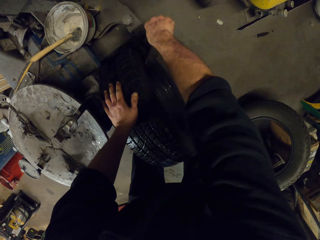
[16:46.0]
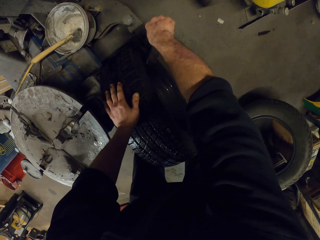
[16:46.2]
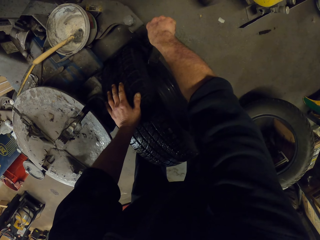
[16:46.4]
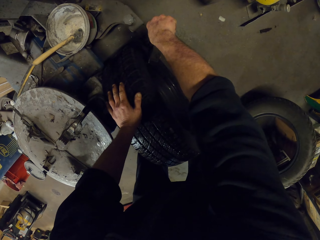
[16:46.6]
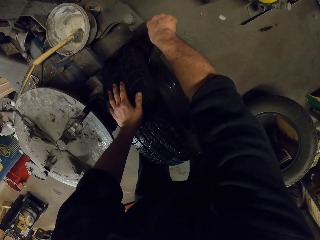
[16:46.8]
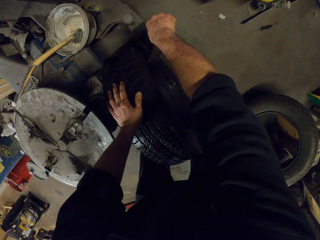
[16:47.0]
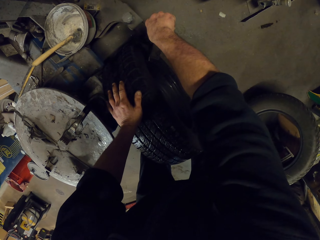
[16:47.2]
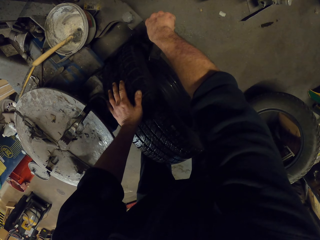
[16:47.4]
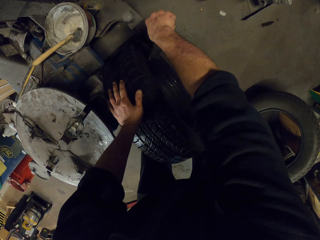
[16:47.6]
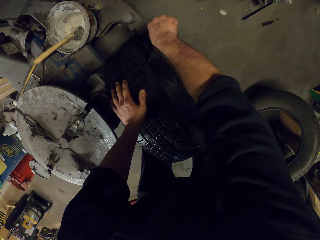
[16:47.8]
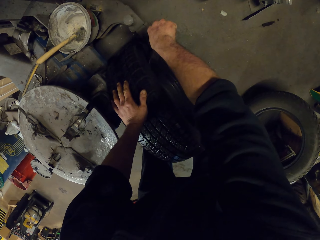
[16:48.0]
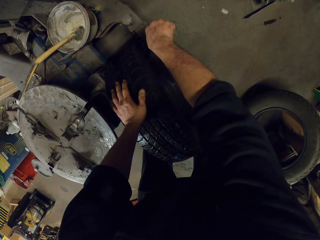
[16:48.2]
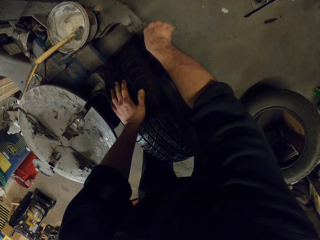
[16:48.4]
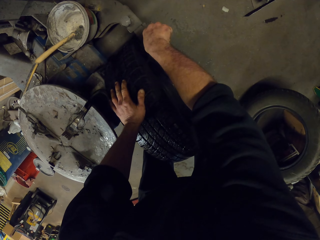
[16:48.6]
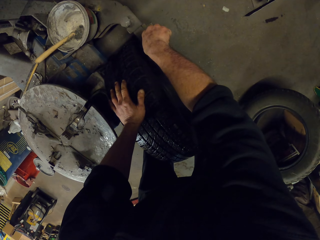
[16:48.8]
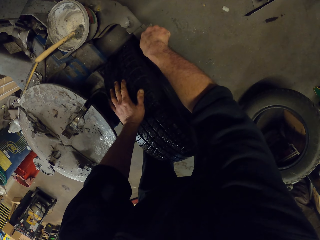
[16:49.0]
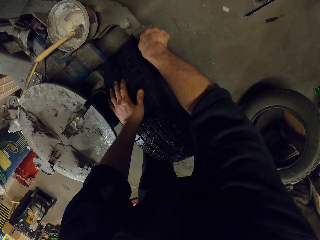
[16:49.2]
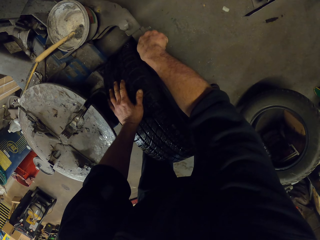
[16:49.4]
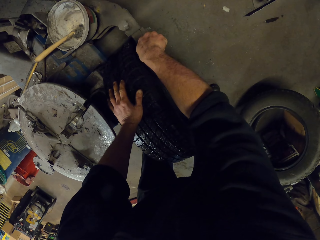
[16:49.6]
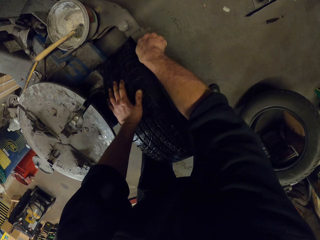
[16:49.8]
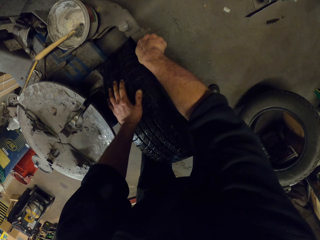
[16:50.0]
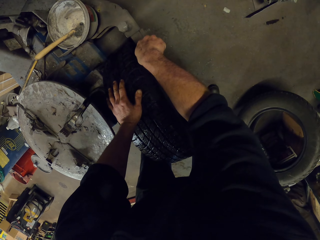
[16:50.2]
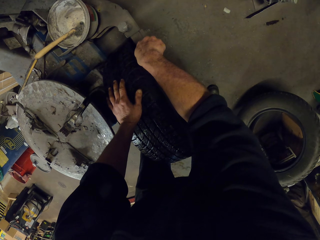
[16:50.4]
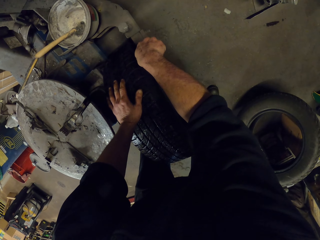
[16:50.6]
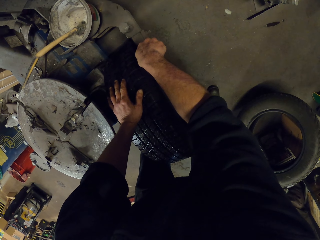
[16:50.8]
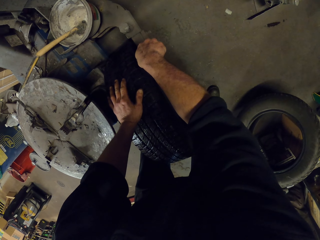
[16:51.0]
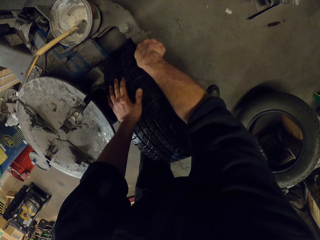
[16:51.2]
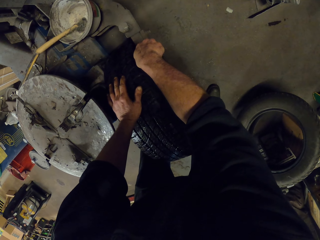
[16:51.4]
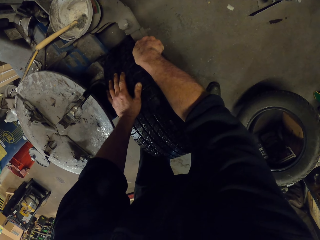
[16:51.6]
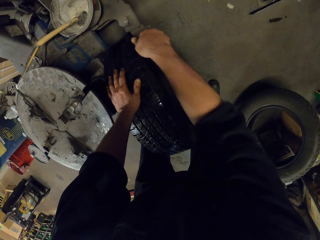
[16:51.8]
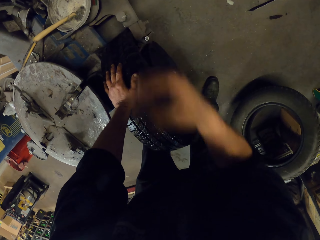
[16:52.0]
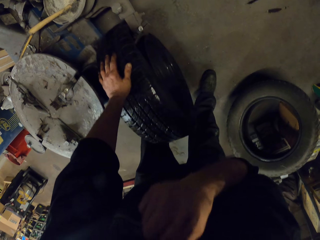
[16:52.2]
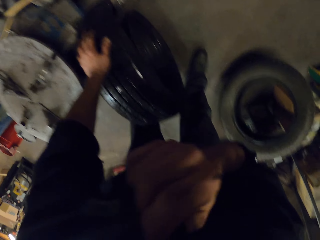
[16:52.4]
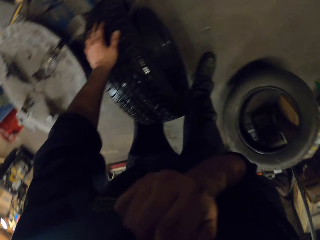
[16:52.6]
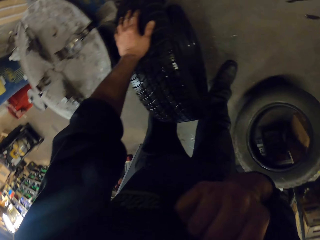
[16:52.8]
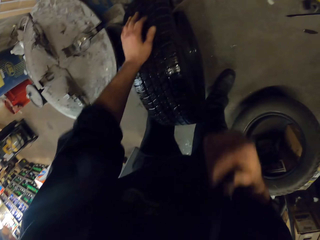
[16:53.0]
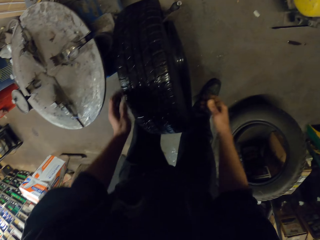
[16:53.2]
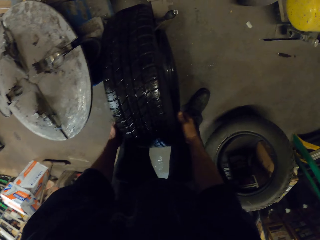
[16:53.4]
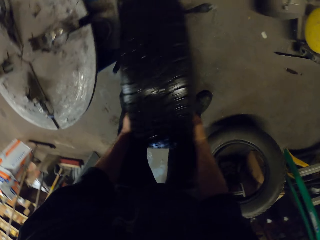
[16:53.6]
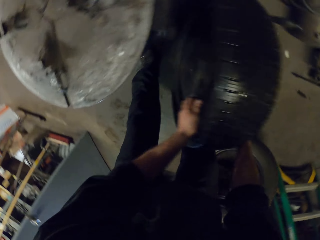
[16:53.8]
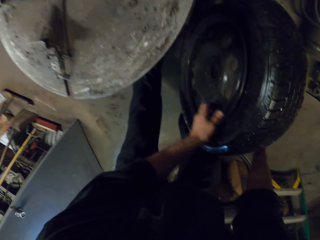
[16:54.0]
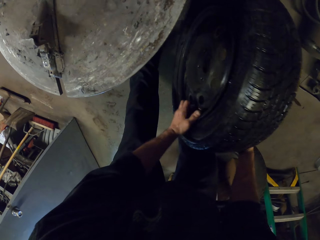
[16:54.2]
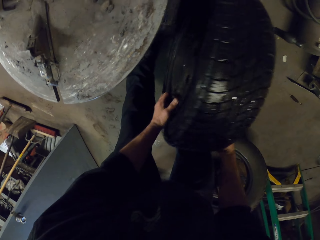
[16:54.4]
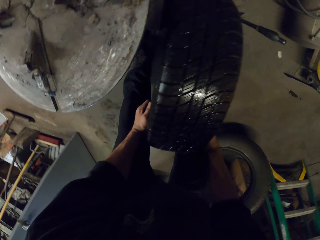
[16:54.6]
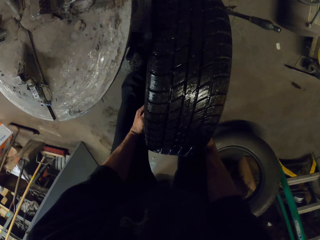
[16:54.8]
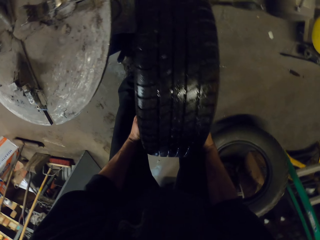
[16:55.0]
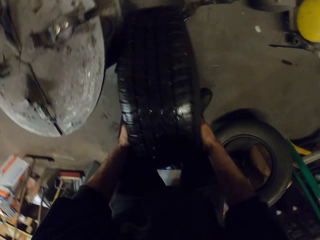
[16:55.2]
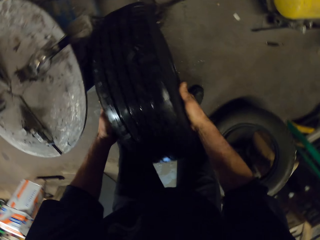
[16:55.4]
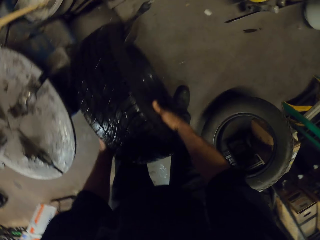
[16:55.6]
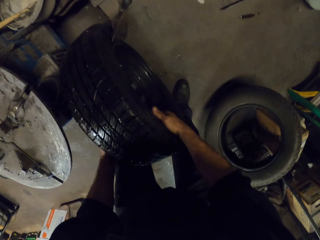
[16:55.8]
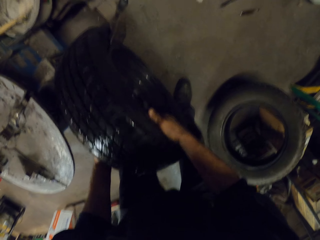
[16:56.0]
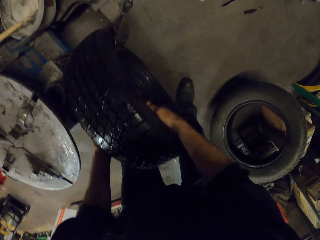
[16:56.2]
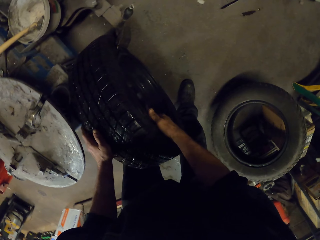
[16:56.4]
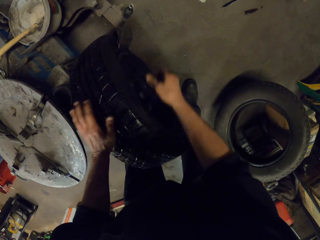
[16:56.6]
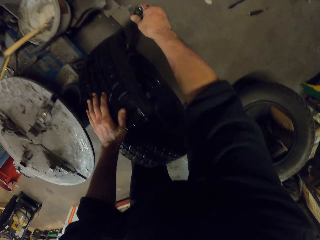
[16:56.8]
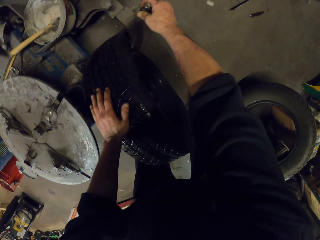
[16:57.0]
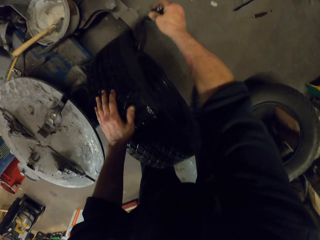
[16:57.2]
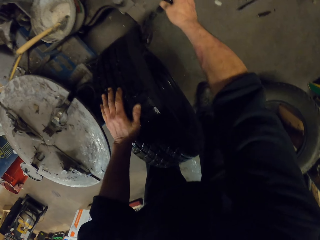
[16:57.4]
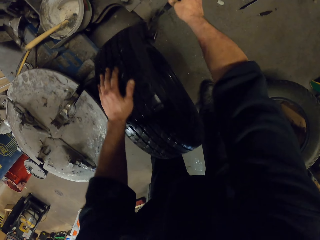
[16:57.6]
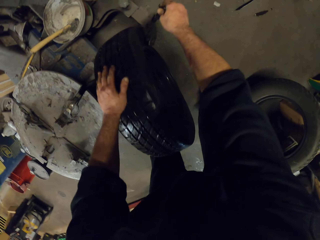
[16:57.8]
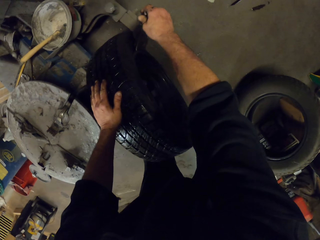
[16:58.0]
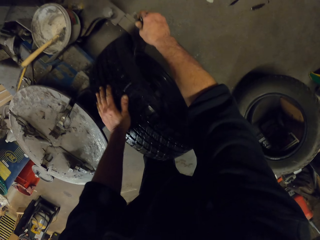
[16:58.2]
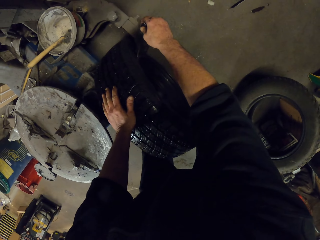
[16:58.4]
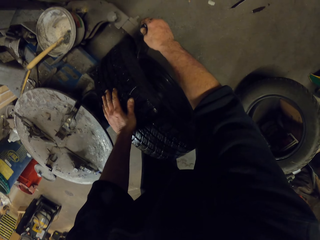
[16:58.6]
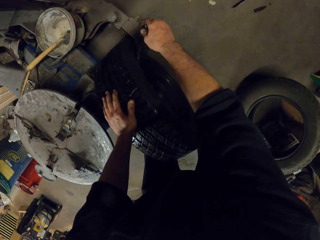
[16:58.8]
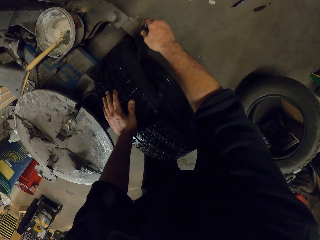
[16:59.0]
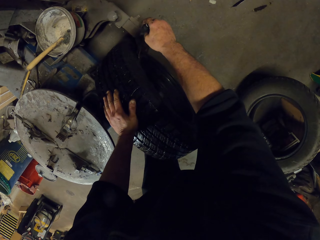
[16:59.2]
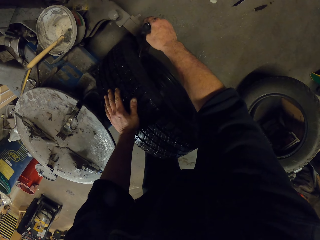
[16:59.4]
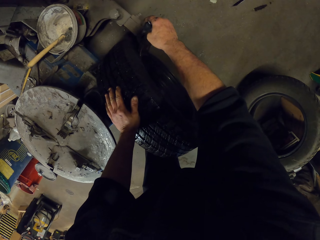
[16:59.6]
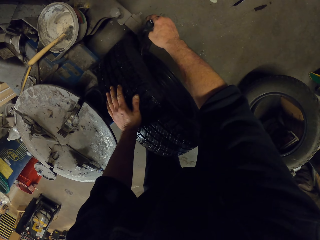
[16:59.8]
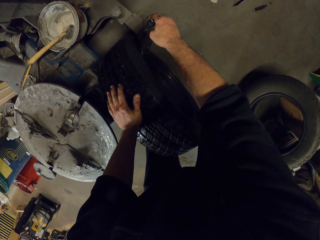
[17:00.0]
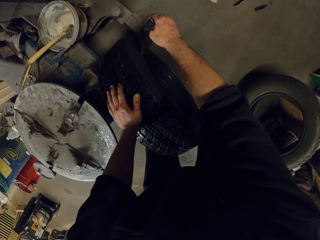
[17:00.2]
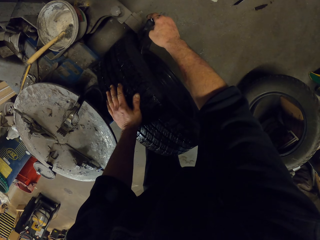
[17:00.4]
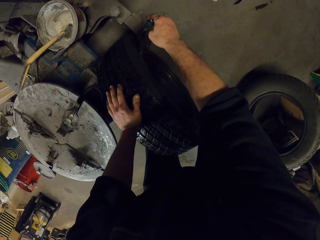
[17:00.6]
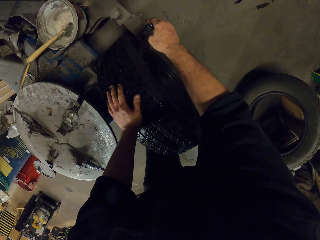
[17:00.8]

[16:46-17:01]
The camera wearer looks around. He wipes his face. He rolls the wheel in the balancer machine. He continues to operate the tire changer machine. He aligns the wheel balancer machine on the wheel.

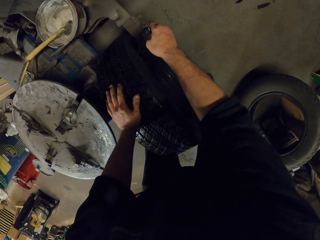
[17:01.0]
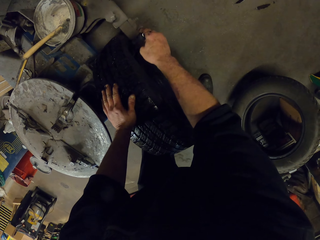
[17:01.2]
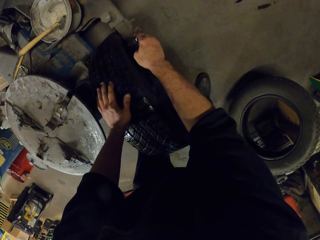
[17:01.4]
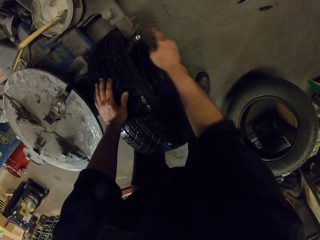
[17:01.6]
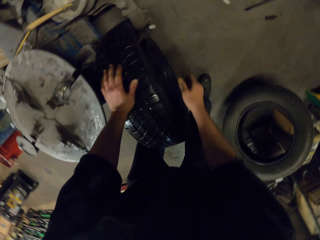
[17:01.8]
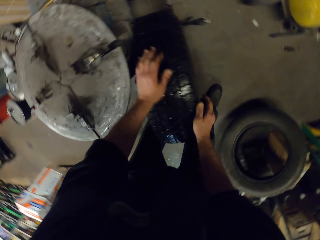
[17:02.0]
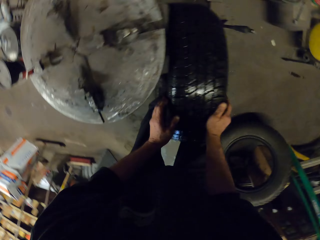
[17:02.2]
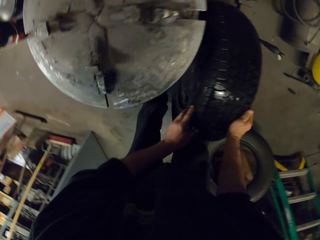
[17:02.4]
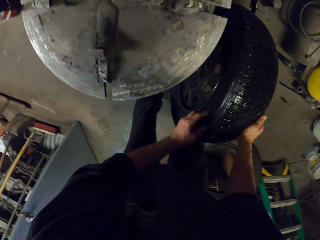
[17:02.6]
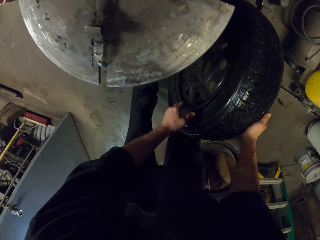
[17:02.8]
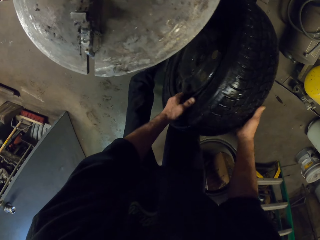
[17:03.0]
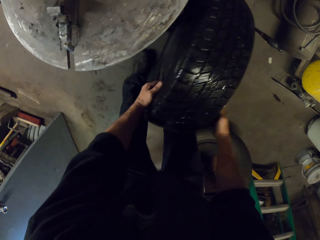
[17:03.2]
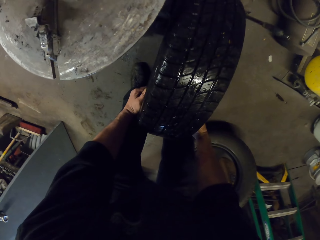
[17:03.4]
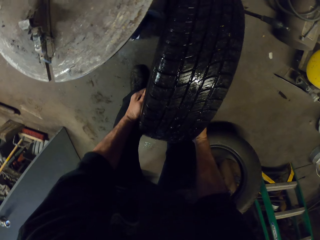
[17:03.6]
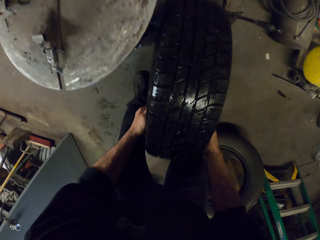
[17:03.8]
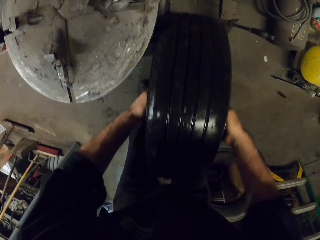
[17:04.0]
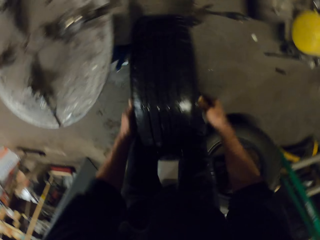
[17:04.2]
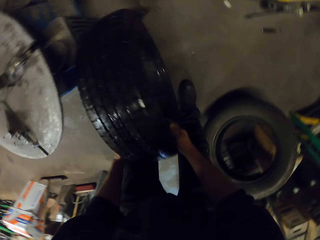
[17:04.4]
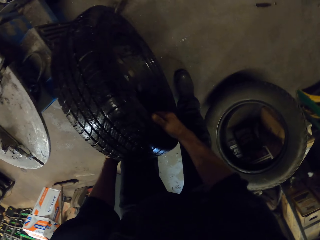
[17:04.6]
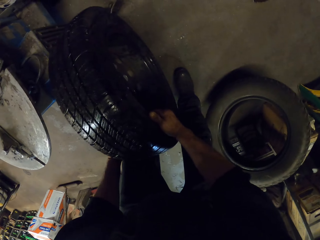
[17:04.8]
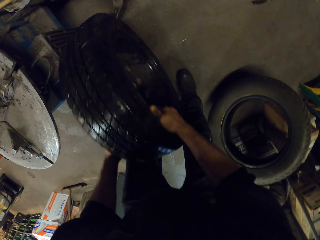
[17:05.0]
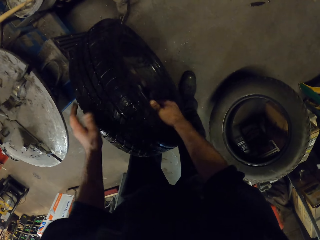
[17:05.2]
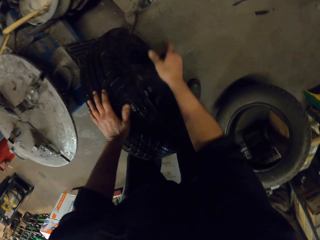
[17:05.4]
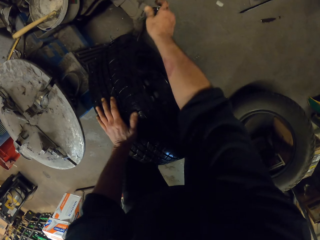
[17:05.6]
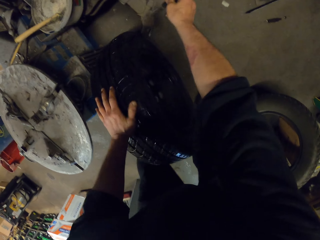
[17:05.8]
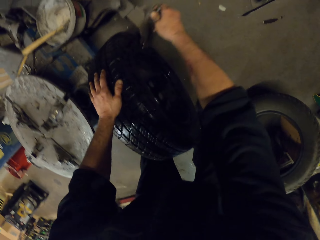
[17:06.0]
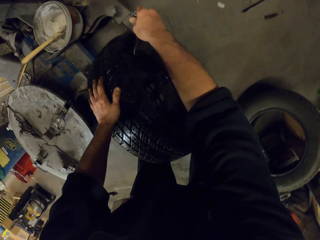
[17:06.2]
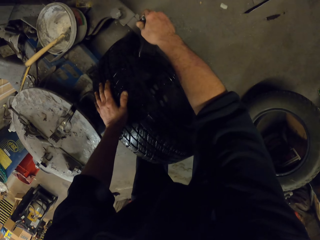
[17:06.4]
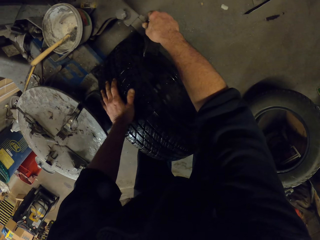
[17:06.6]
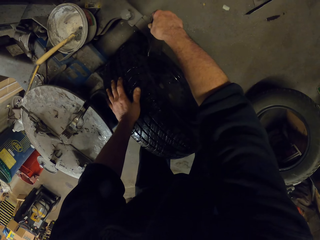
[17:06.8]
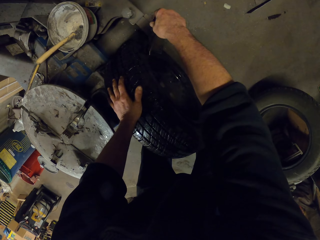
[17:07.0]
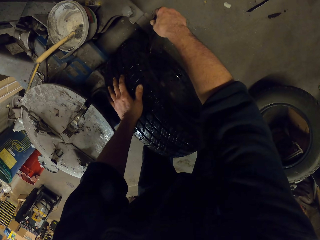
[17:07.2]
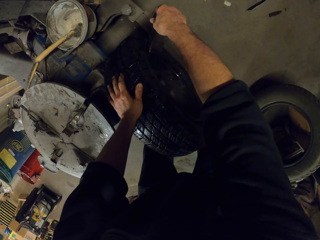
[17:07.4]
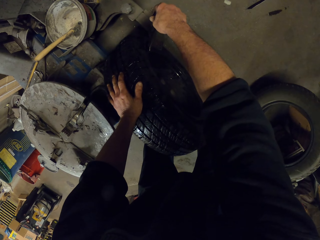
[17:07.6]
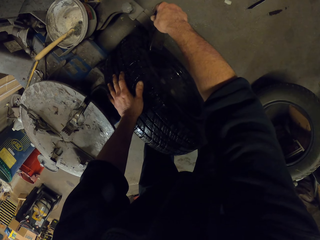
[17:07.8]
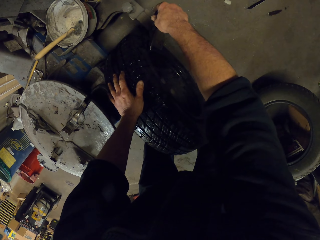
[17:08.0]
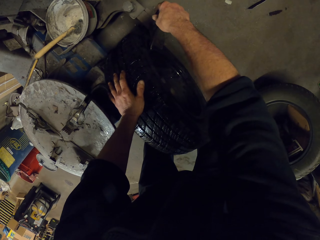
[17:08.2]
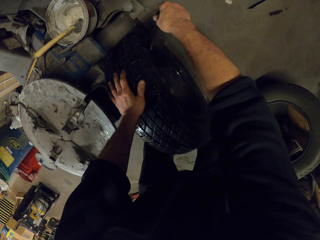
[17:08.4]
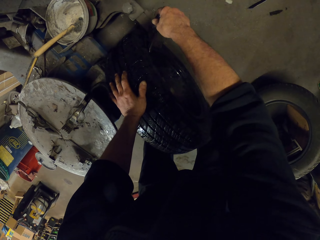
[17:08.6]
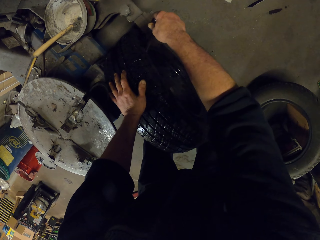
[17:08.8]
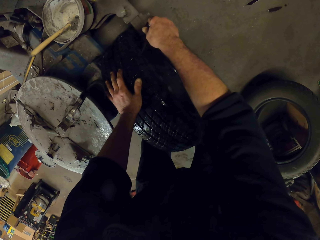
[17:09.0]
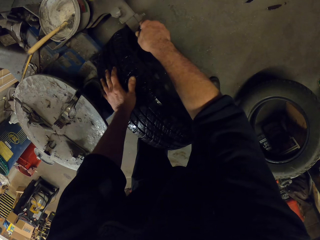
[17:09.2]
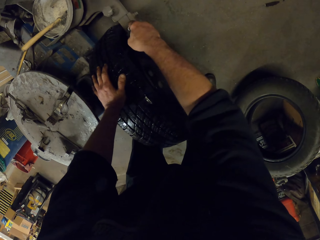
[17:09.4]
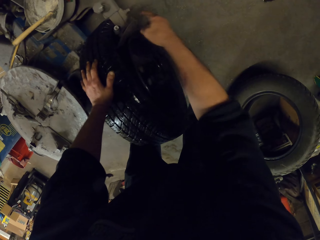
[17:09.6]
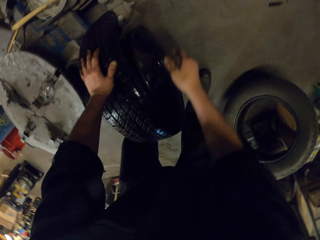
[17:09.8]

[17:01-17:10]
The camera wearer rolls the wheel in the balancer machine. They align the wheel balancer machine on the wheel.
